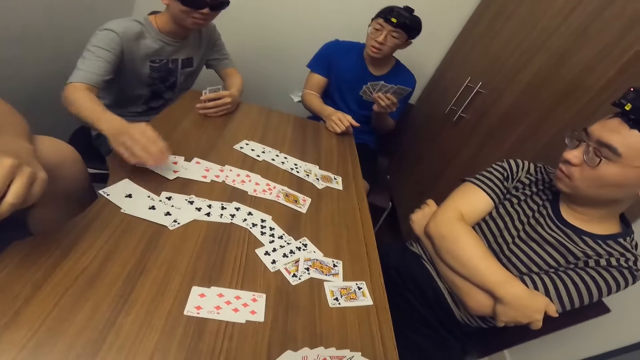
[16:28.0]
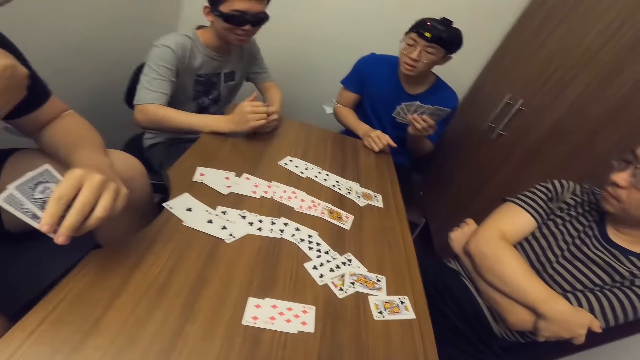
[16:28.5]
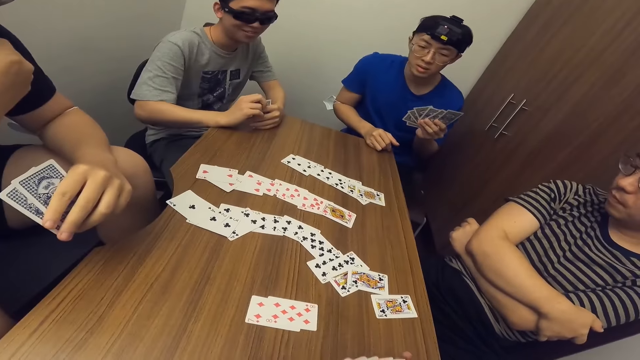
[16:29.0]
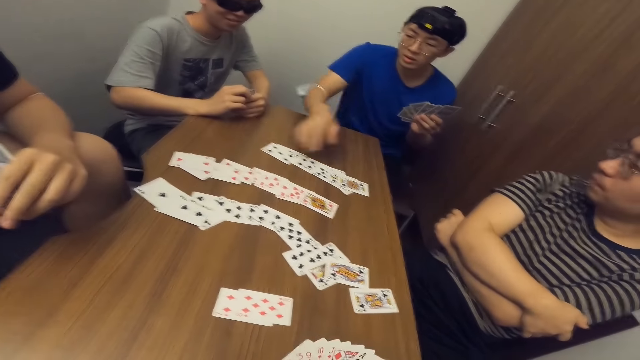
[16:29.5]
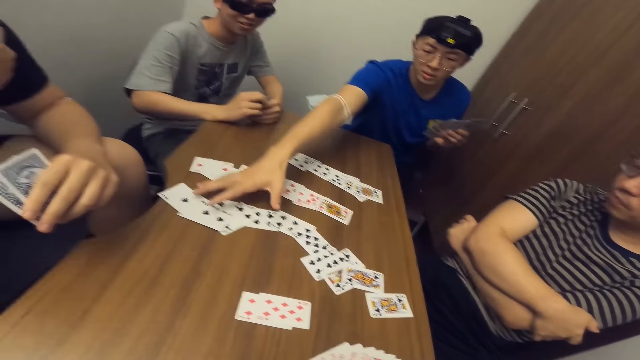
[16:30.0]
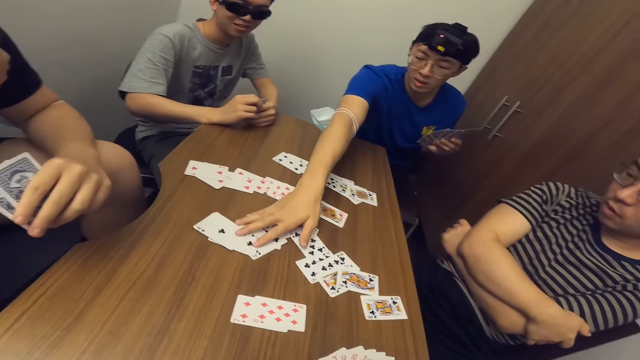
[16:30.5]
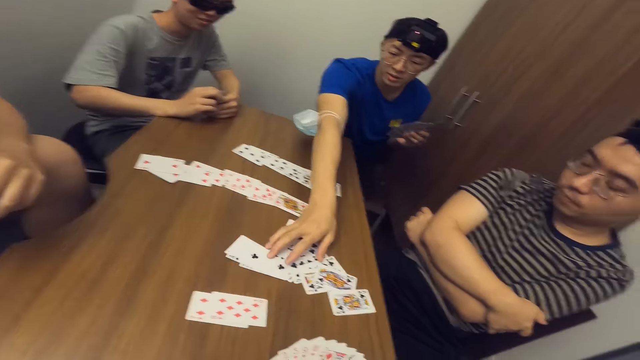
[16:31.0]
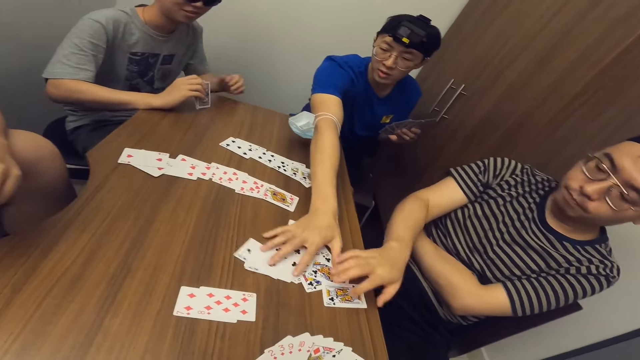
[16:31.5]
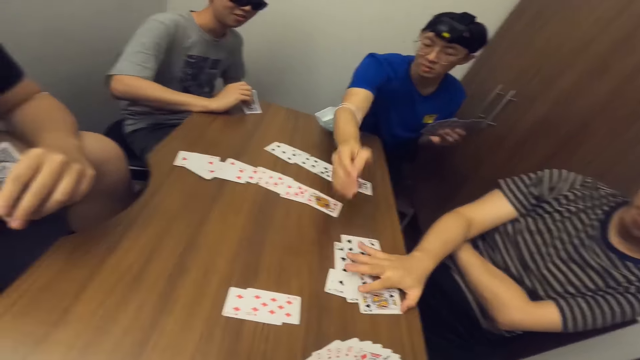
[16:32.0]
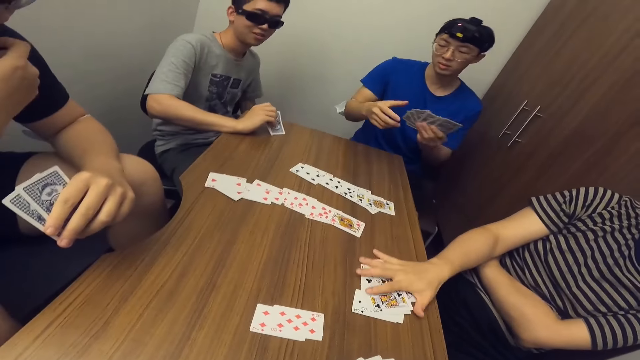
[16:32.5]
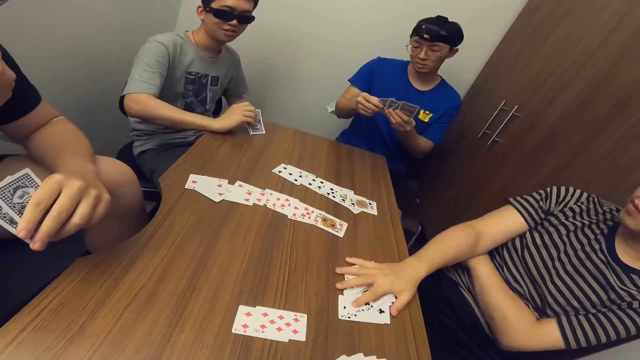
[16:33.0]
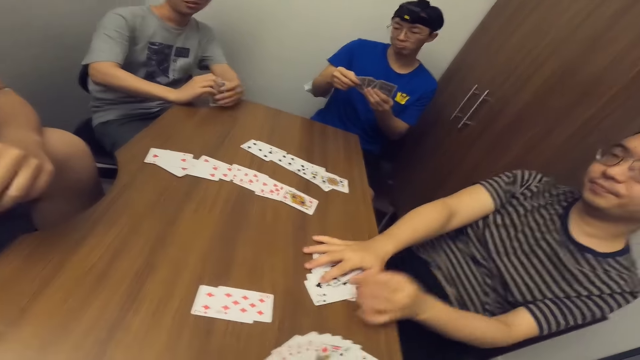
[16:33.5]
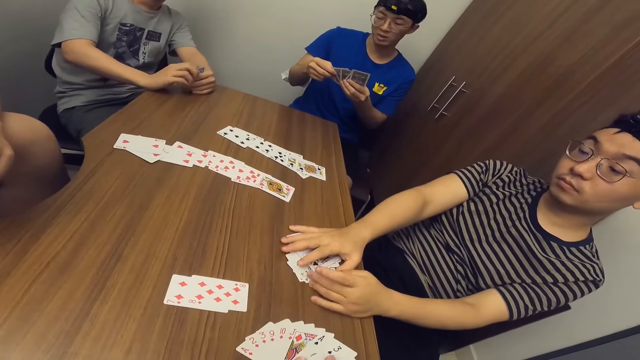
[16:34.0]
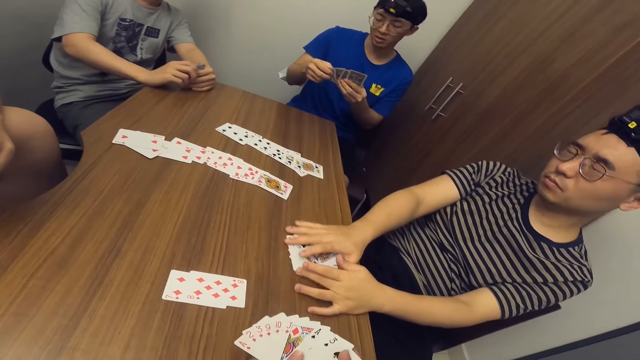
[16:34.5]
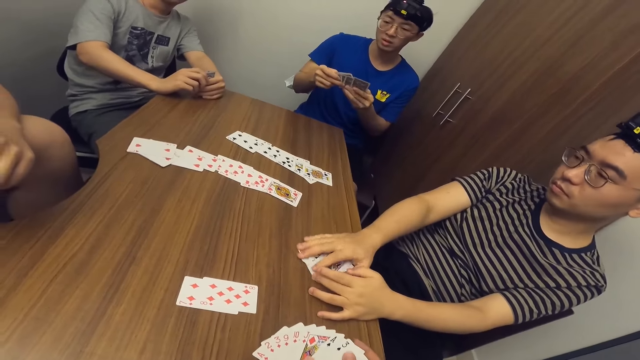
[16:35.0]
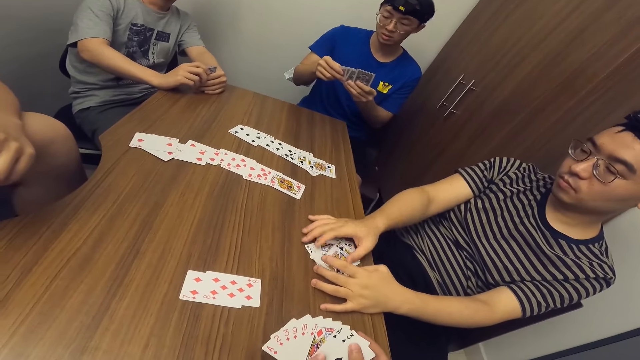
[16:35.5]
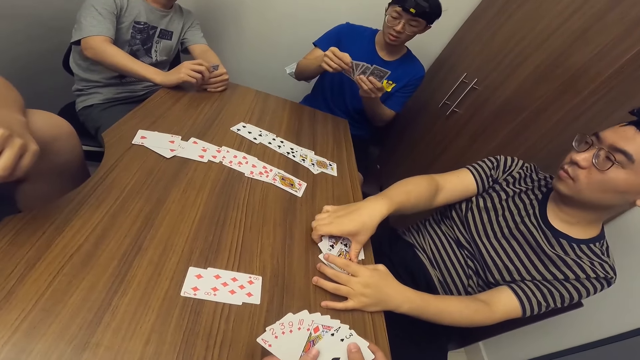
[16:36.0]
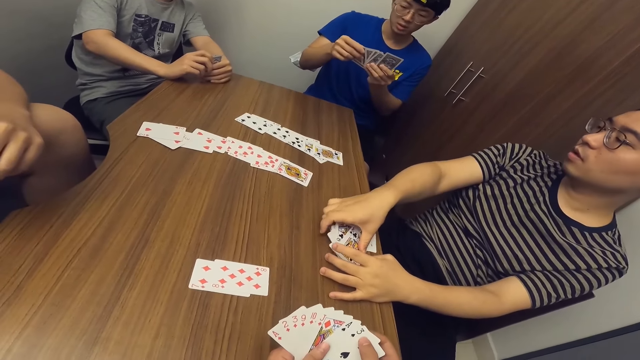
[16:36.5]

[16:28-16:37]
A man moves the cards. Another man gathers the cards on the table with his right hand. A third man gathers the cards on the table with his hands.

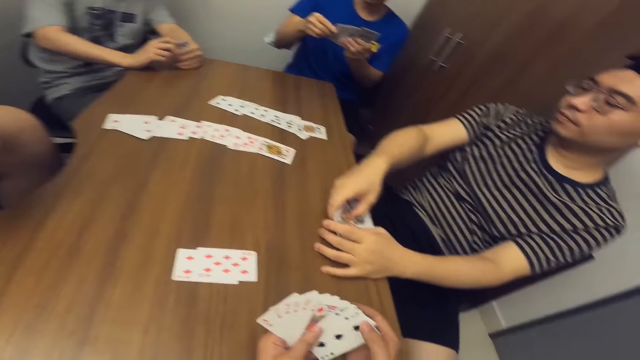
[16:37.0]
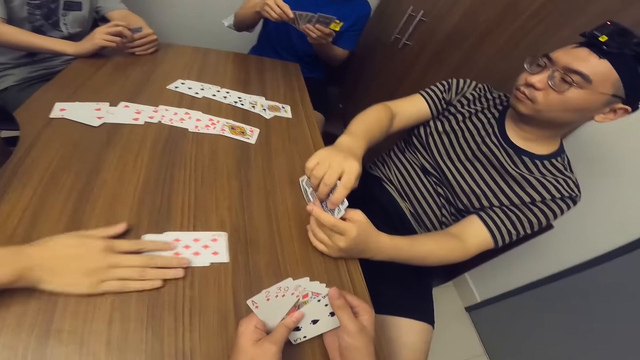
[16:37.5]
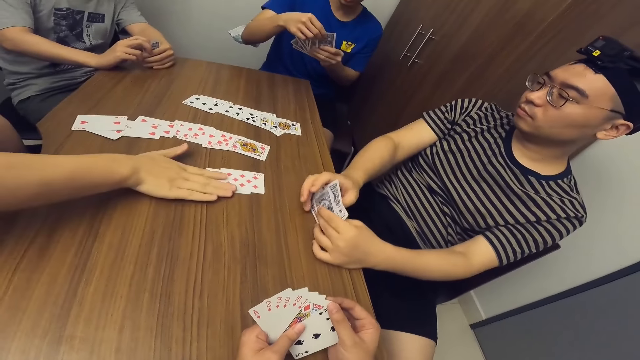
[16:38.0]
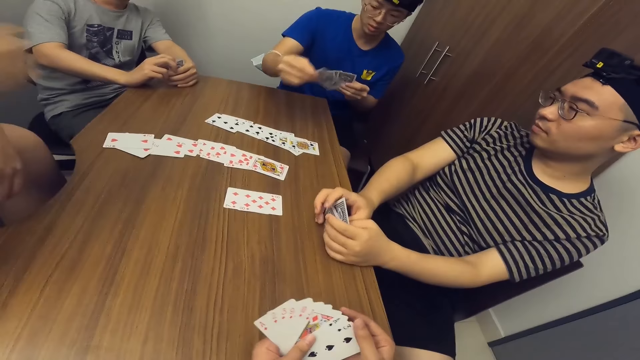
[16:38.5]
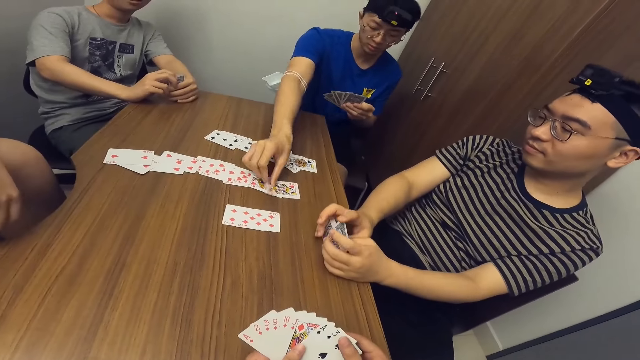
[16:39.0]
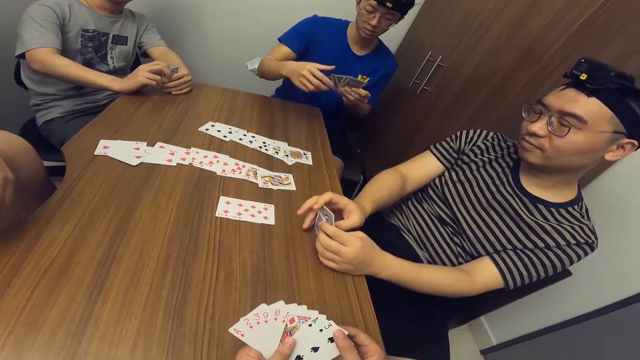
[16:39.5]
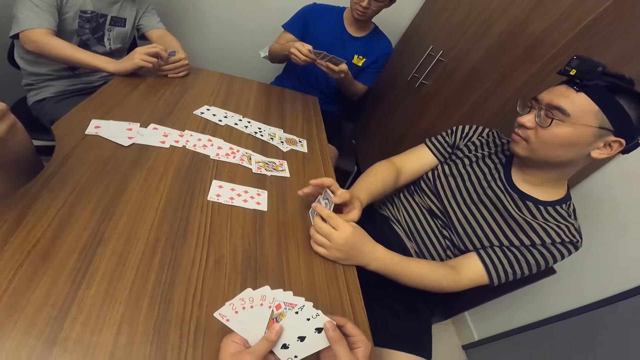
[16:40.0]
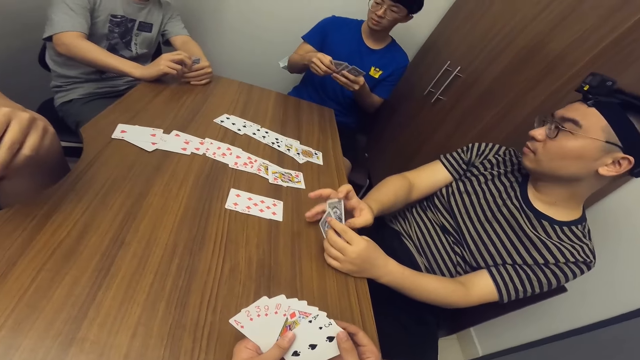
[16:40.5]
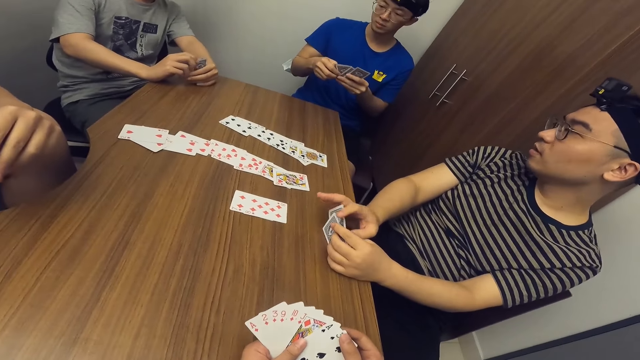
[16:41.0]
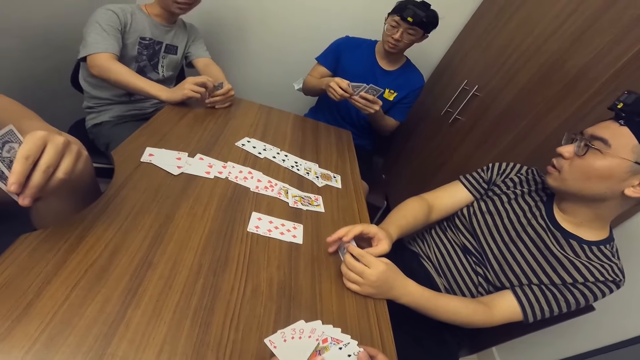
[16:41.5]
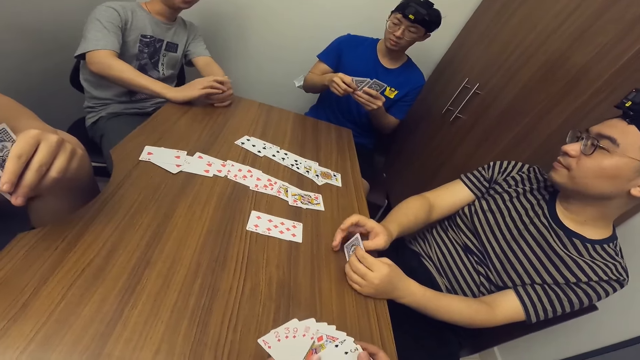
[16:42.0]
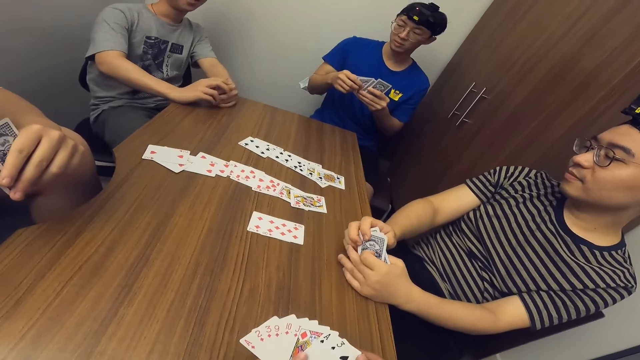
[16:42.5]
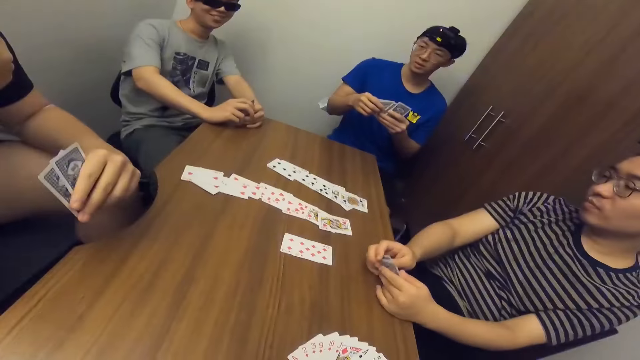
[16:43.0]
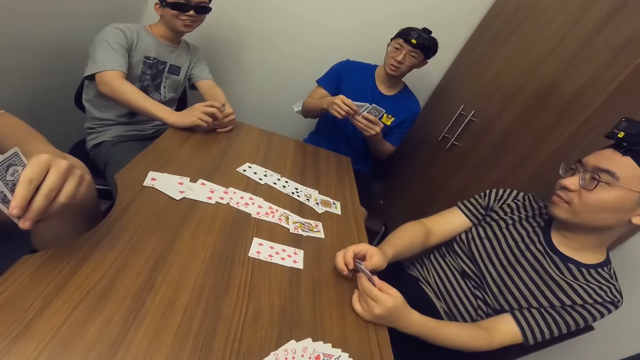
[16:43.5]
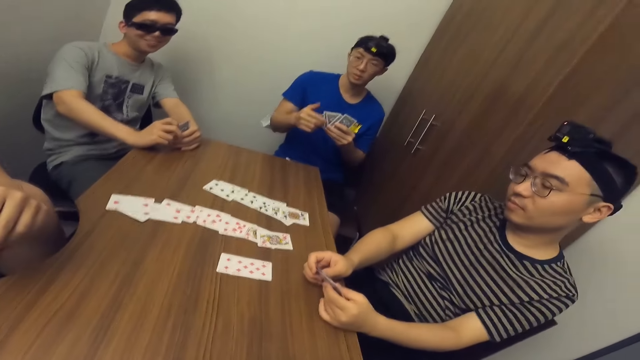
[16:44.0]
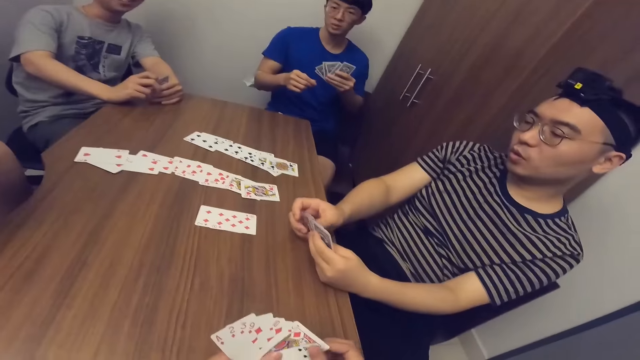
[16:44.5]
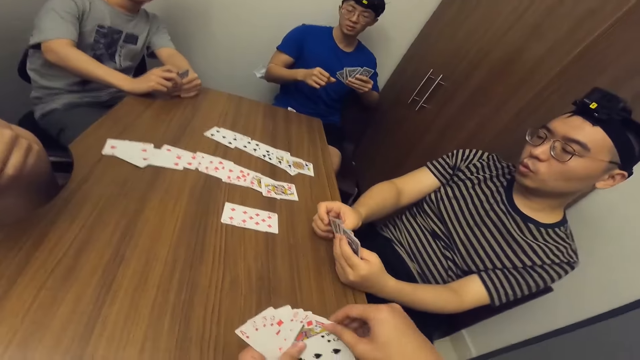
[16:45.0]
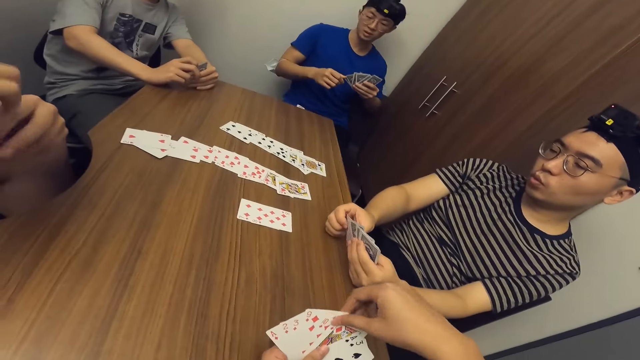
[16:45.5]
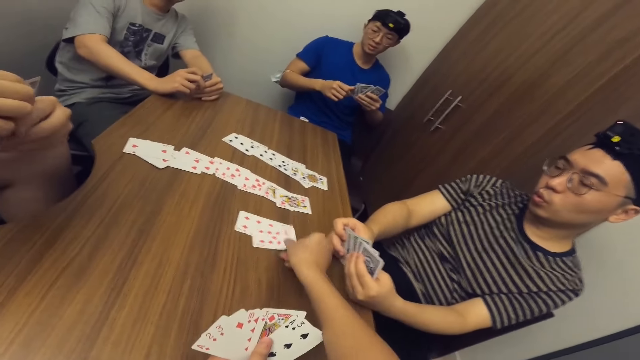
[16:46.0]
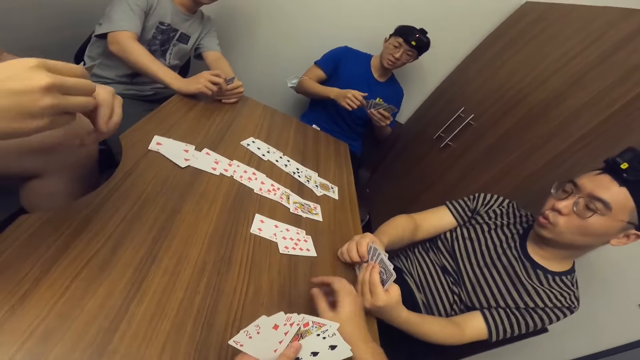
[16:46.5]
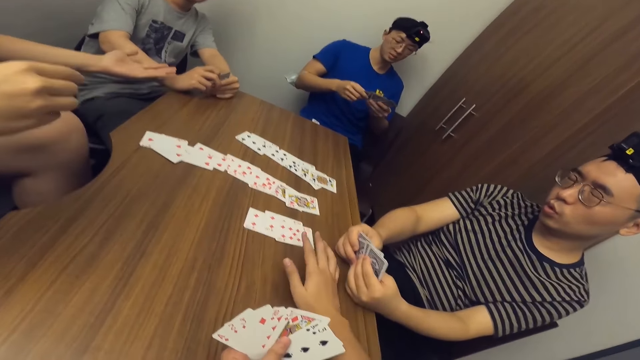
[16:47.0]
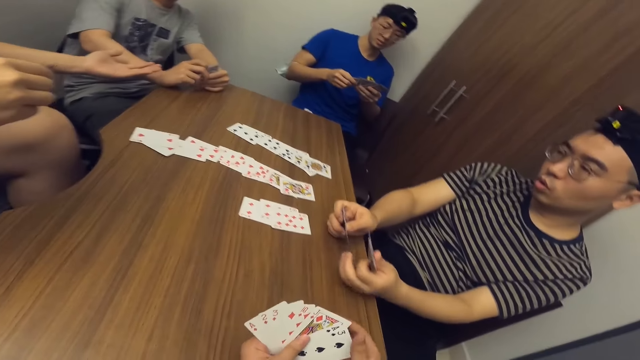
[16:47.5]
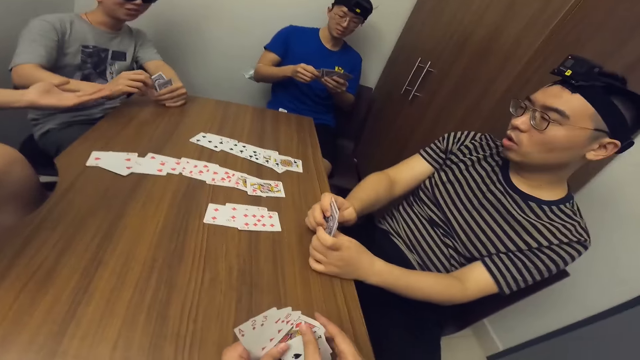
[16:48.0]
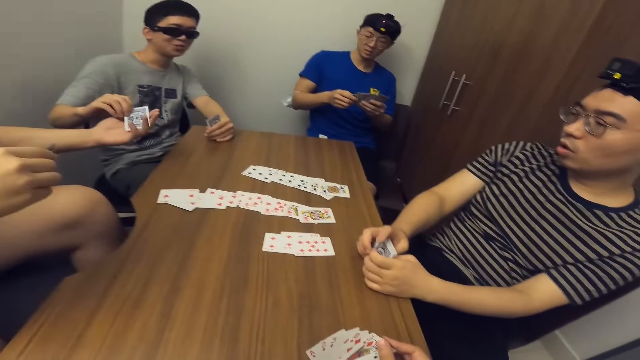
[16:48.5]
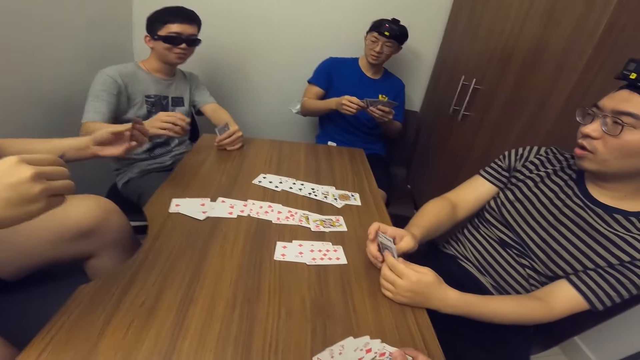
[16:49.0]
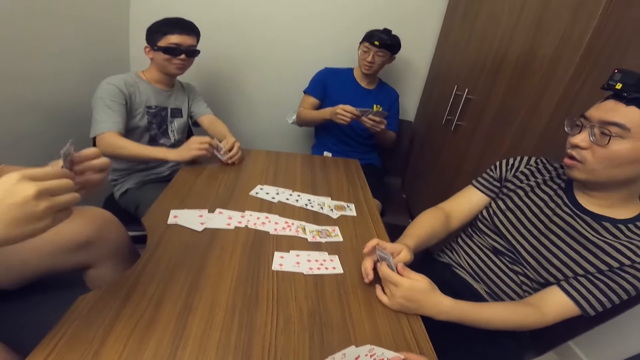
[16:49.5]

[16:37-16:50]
A man adjusts the cards on the table with his right hand. Another man places a card on the table with his right hand. A third man holds the cards with both hands. The camera wearer places a card on the table with his right hand. The first man stretches his hand and collects a card from a fourth man with his left hand. The fourth man passes a card to the first man with his right hand.
